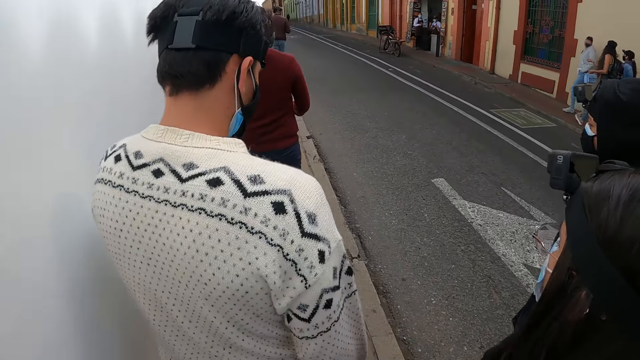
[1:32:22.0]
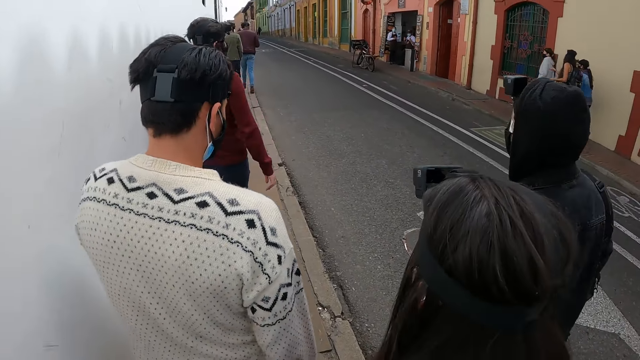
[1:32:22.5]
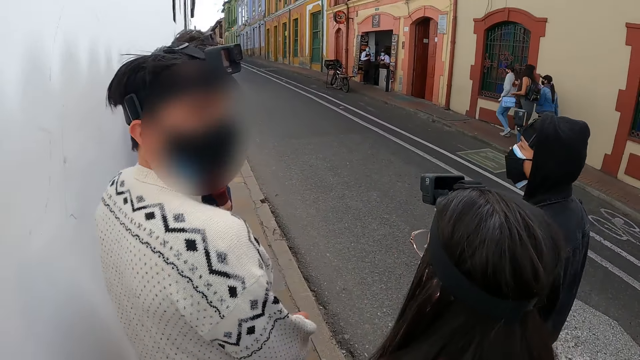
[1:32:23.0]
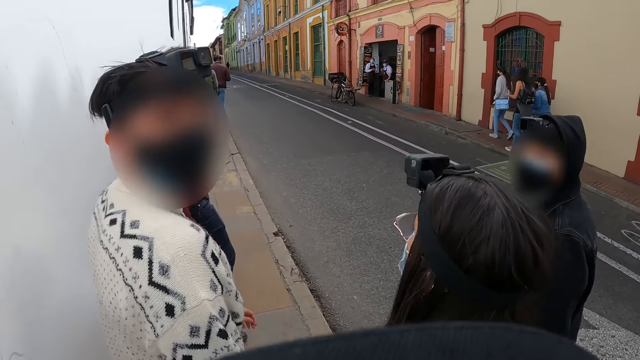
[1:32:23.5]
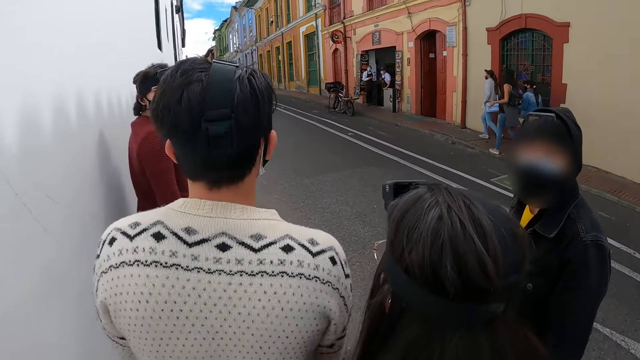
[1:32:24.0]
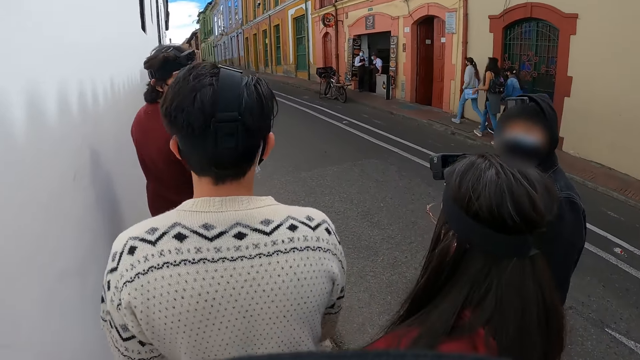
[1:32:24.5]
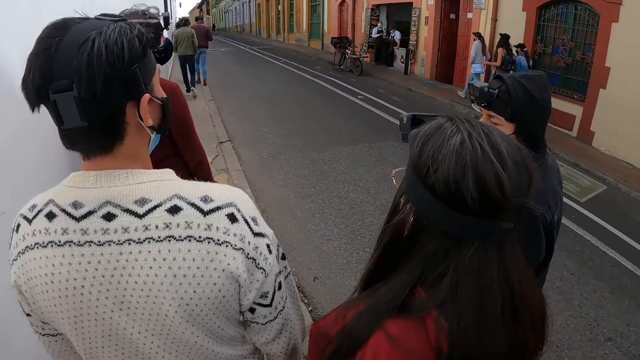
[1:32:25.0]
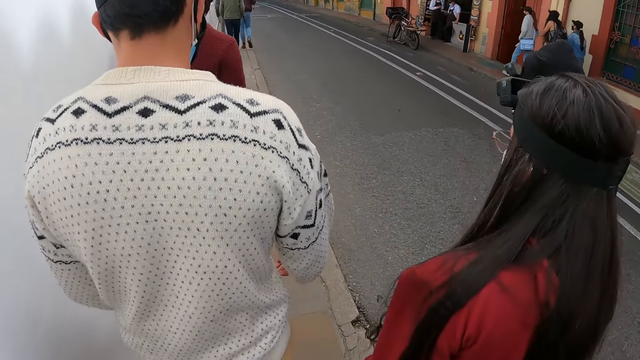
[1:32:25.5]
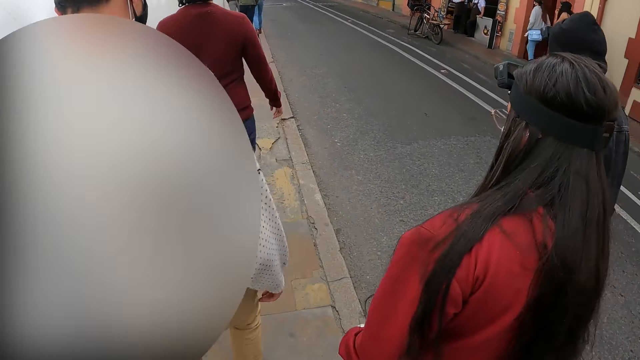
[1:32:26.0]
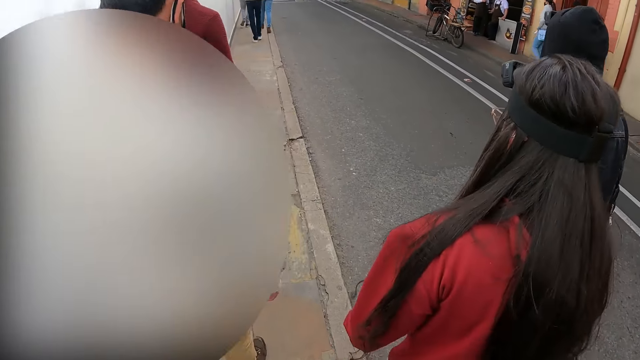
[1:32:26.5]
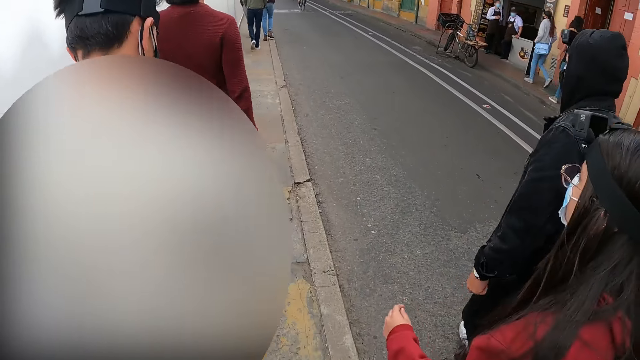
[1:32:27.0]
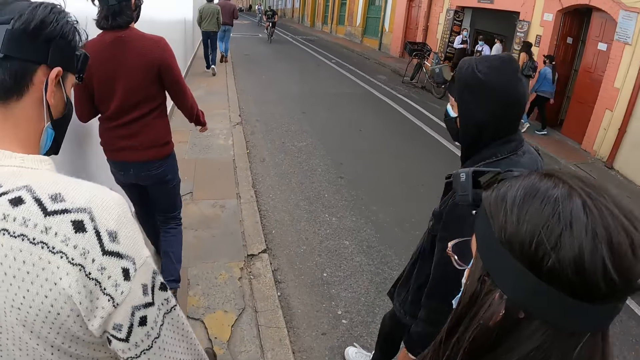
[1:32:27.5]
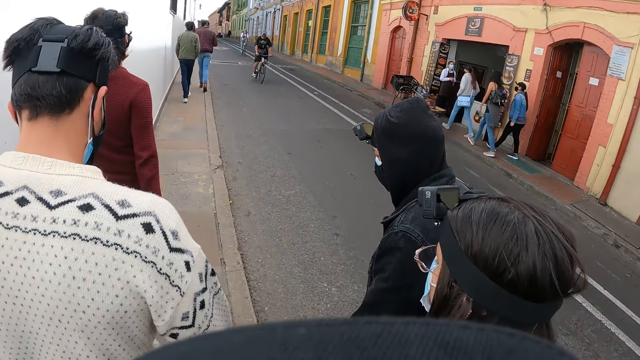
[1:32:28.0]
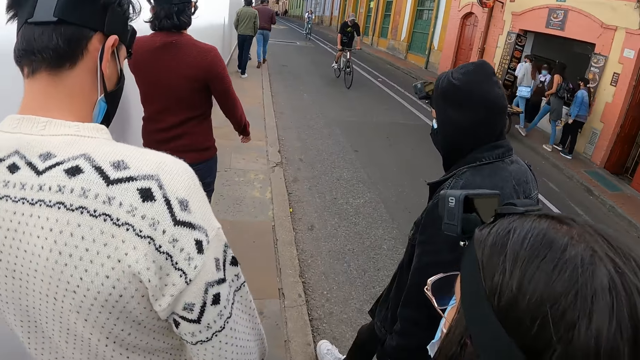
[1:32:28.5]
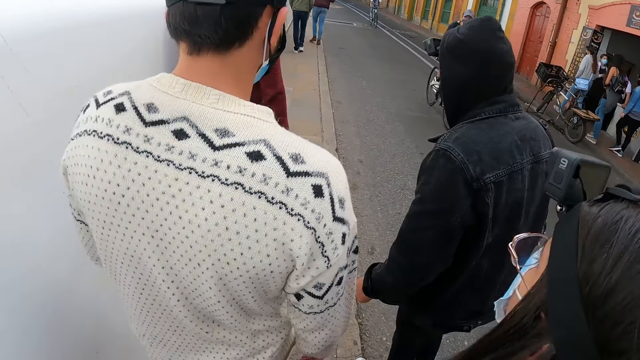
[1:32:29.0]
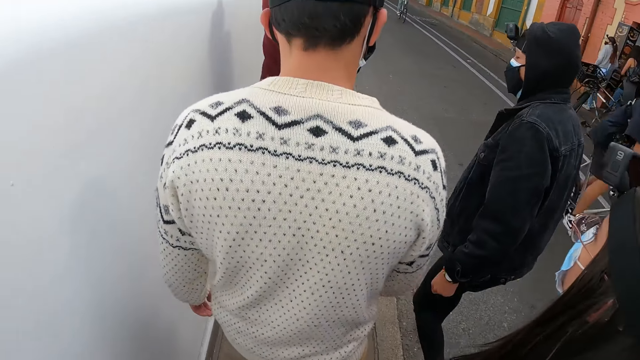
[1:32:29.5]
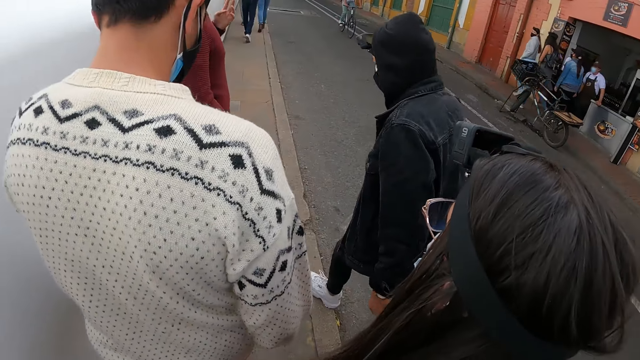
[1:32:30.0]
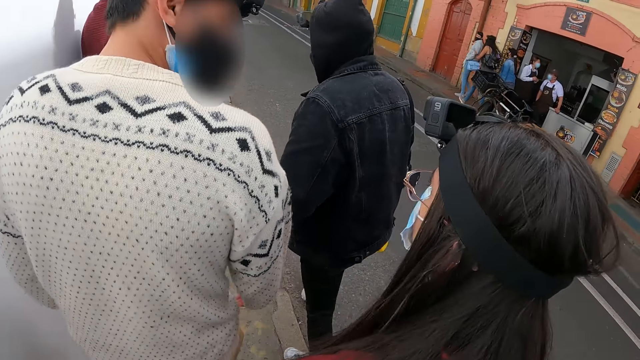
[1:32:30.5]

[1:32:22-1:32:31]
A person looks at the camera wearer. Two other persons look at the camera wearer.

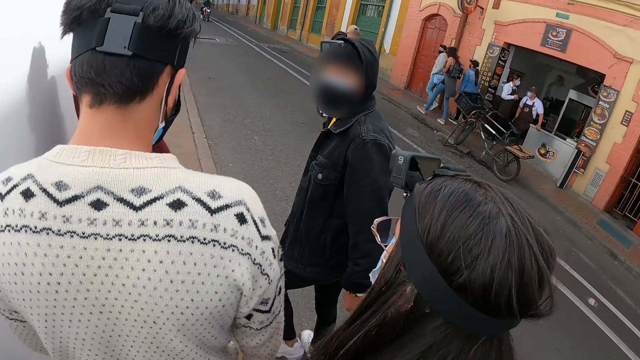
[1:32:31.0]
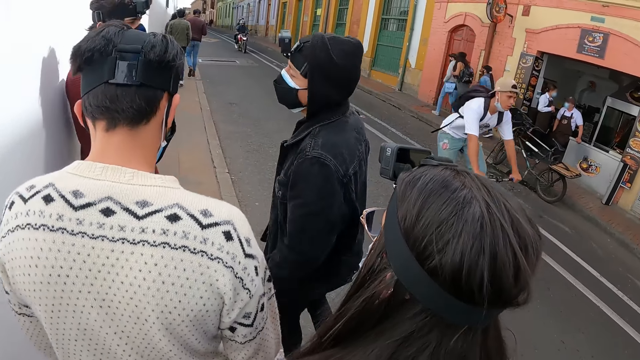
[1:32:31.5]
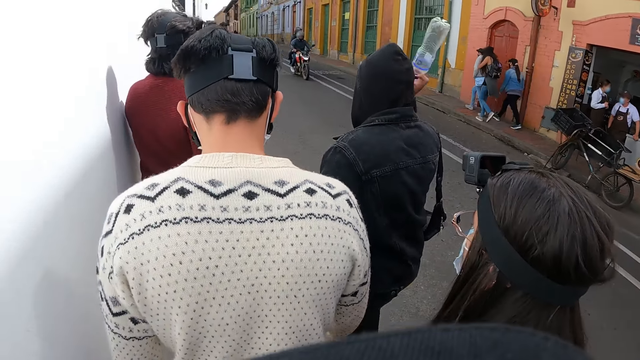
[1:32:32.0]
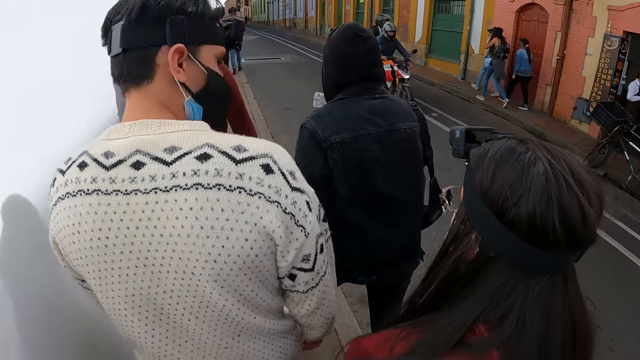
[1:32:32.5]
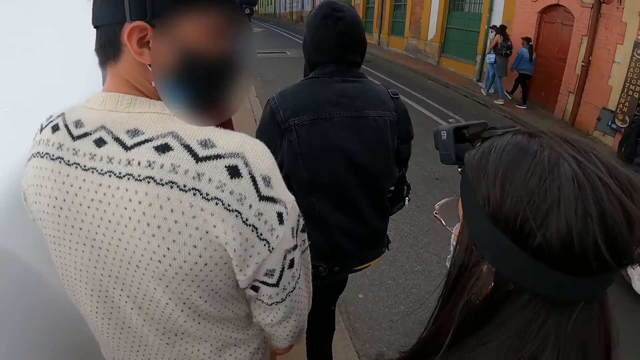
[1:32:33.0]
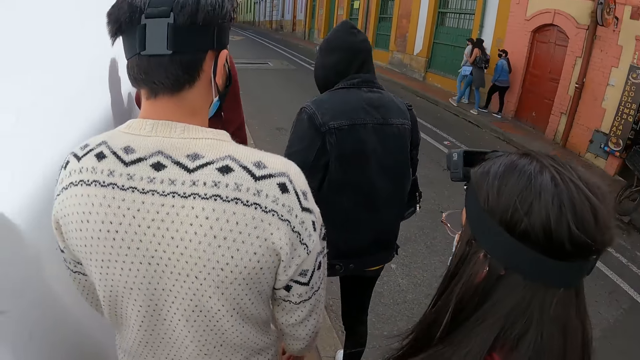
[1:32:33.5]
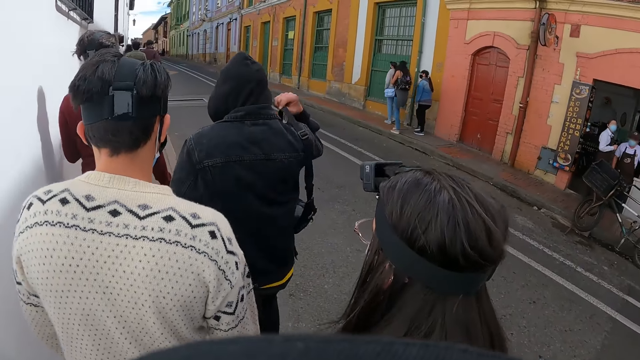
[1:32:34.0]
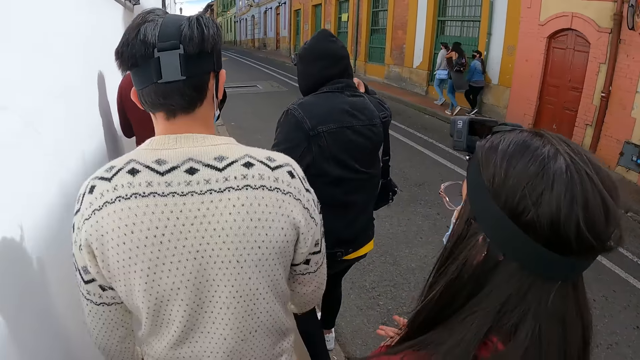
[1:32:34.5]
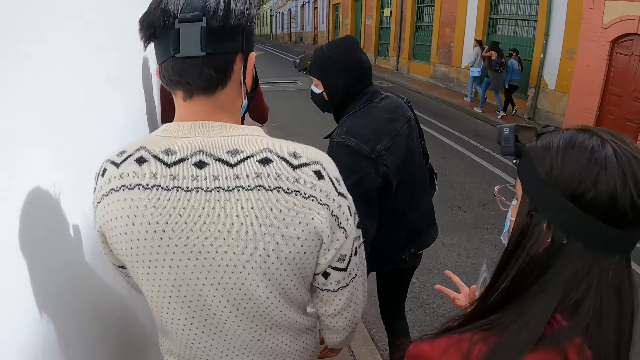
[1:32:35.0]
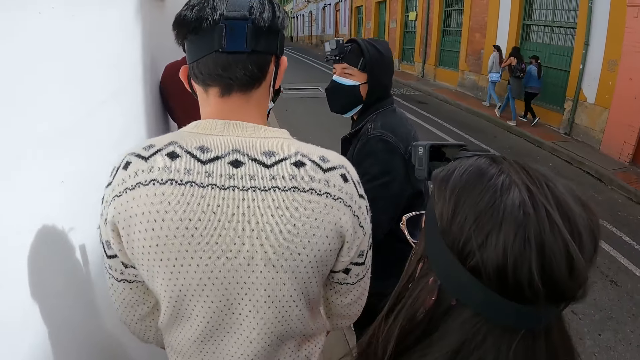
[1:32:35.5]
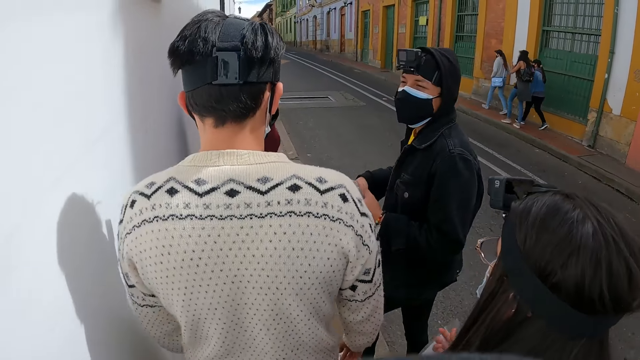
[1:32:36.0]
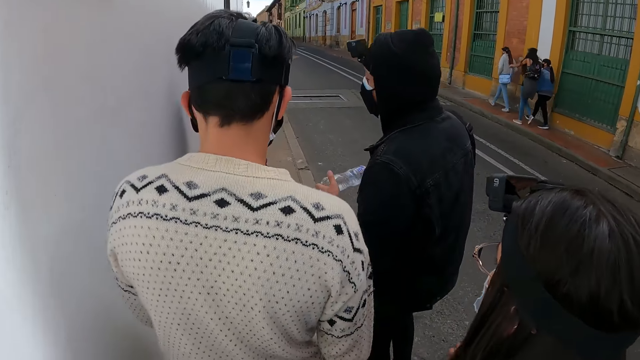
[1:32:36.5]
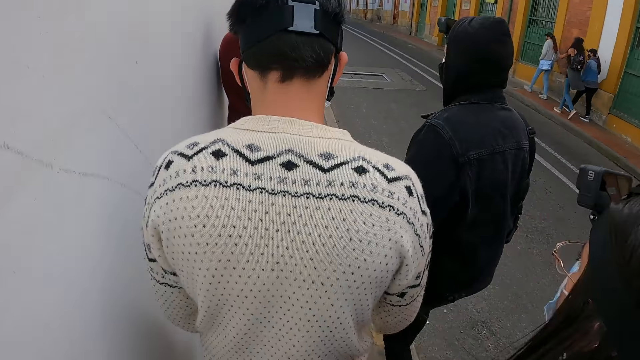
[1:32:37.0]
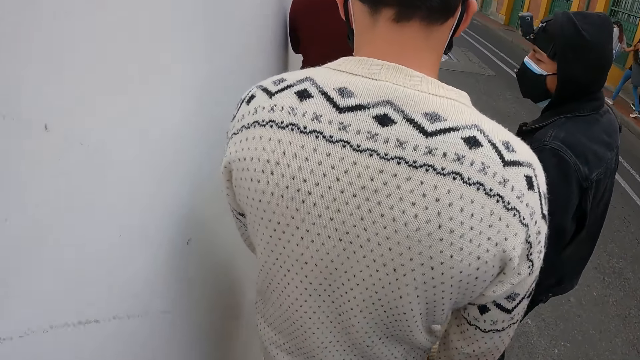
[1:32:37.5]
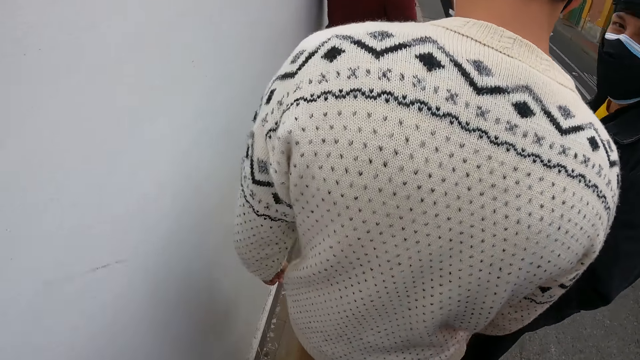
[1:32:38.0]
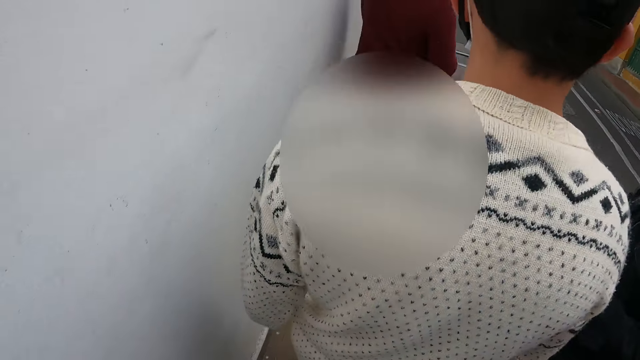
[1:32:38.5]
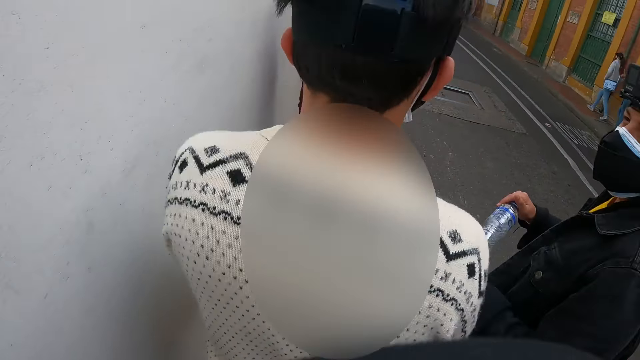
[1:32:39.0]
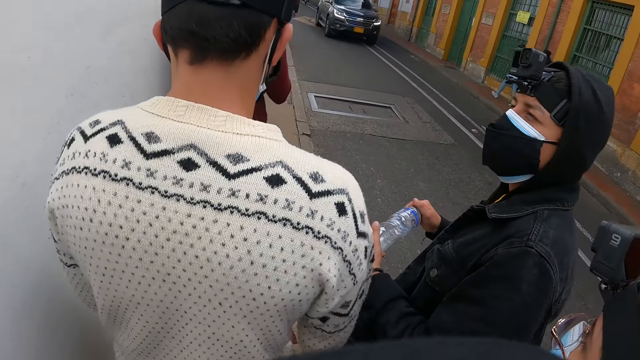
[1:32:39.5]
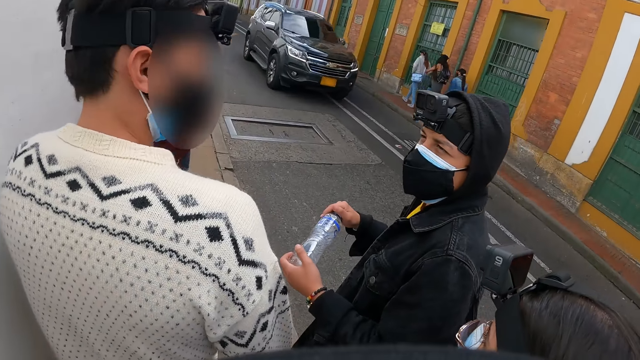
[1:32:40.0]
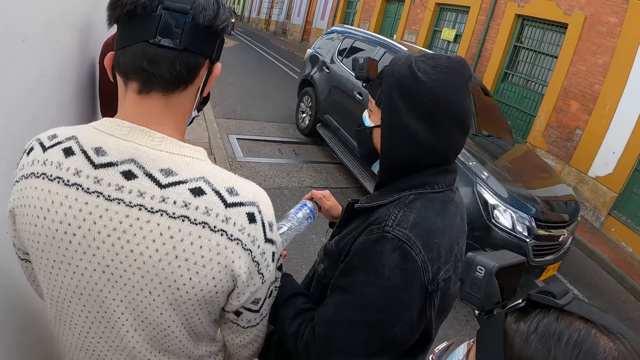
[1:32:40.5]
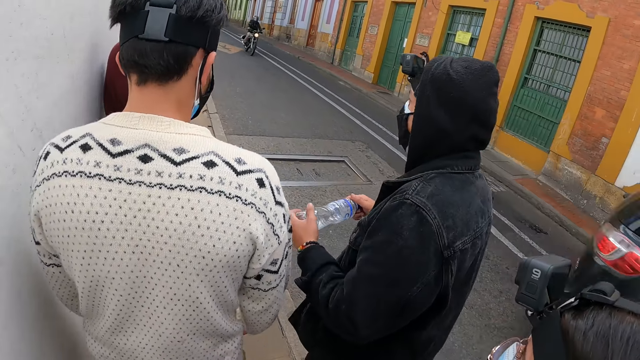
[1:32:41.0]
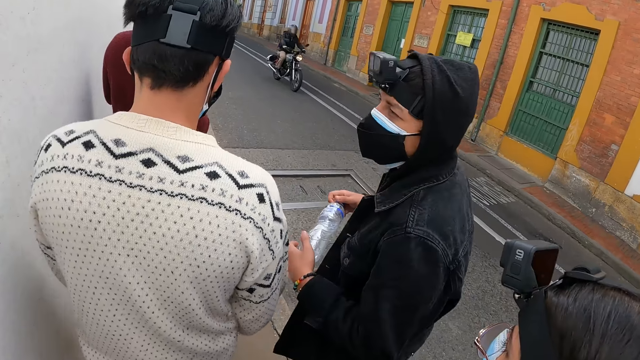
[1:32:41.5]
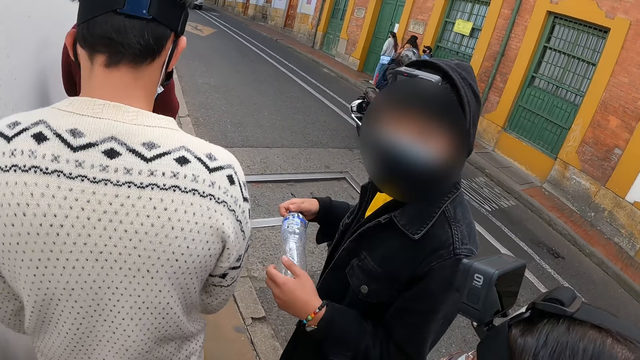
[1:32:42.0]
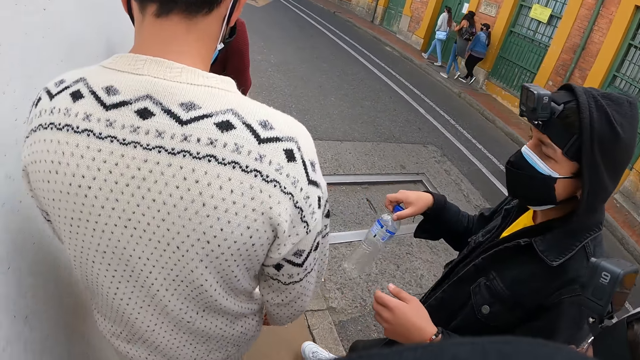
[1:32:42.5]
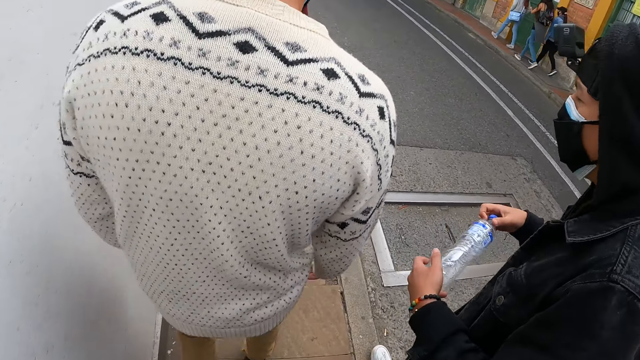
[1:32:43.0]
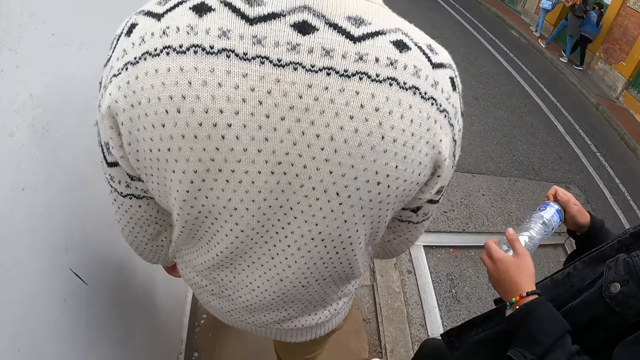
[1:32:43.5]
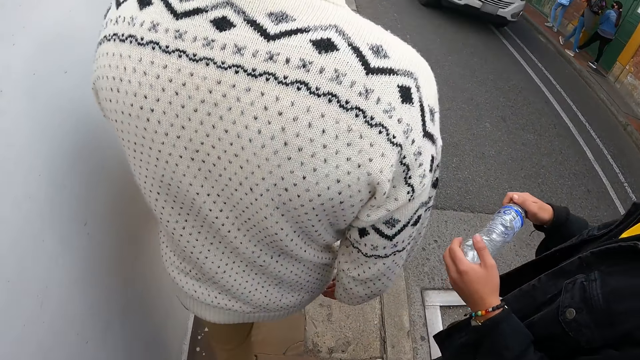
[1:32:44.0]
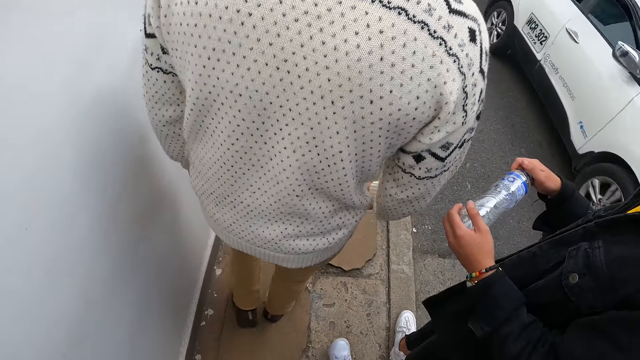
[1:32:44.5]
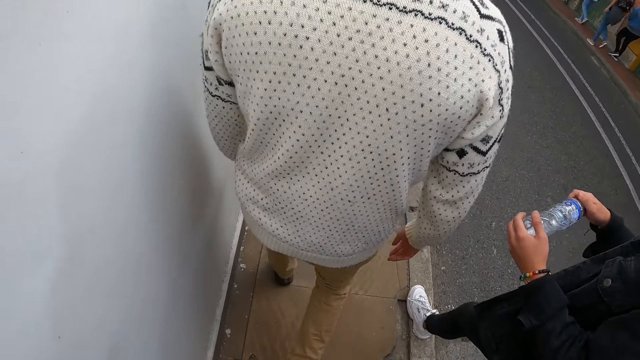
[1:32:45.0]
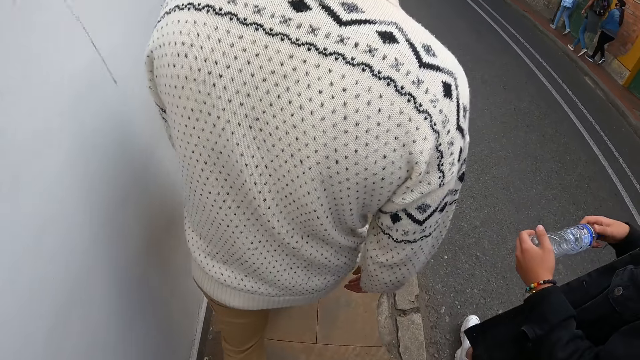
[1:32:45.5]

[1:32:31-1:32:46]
A person sways up a bottle in his hand. Another person looks at a third person. The first person adjusts his bag on his shoulder. The first person looks at the second person and talks to the second person.
